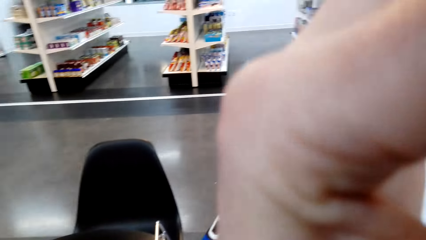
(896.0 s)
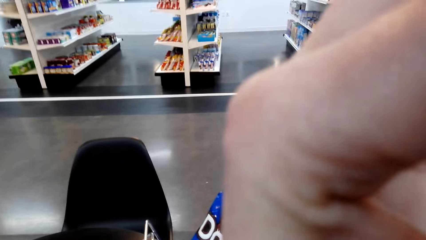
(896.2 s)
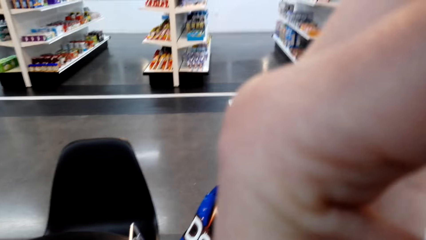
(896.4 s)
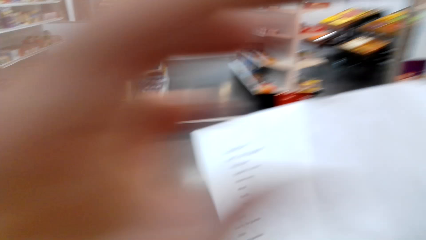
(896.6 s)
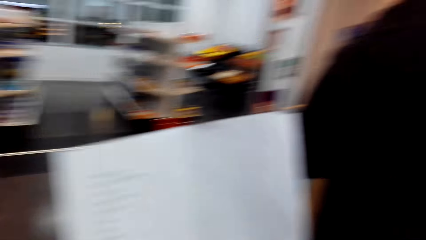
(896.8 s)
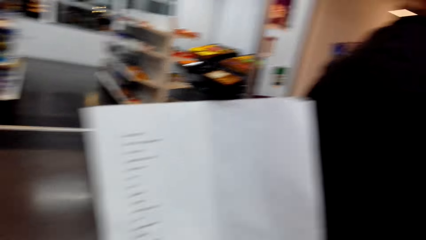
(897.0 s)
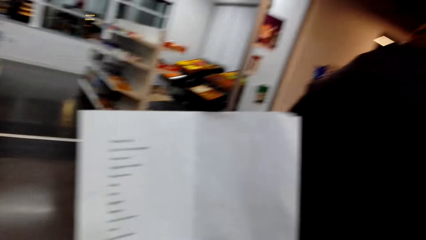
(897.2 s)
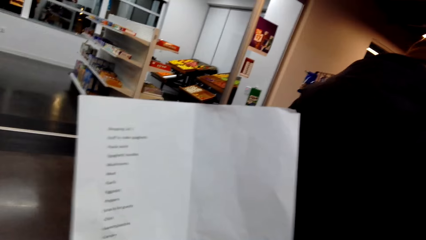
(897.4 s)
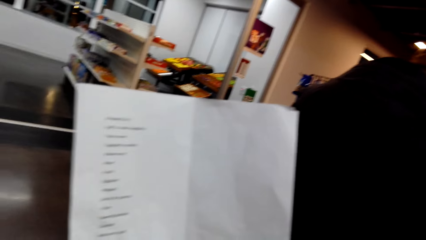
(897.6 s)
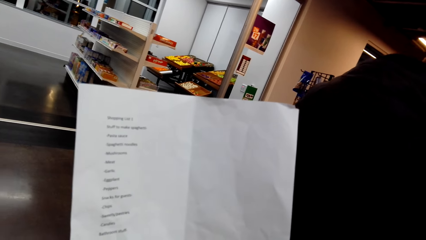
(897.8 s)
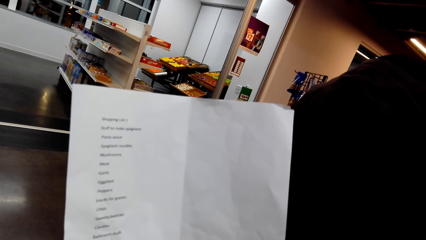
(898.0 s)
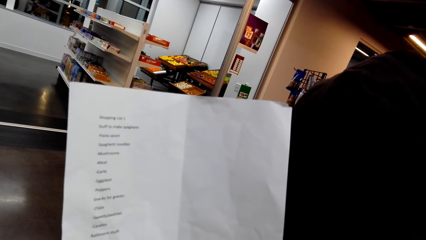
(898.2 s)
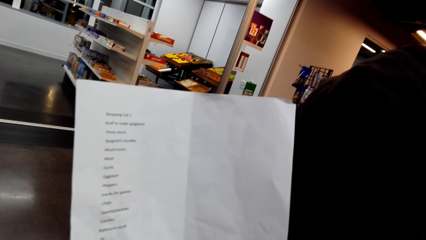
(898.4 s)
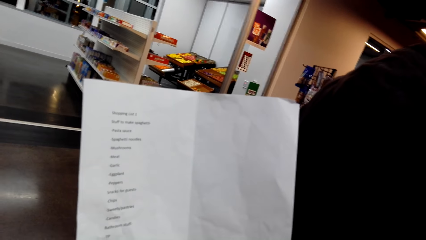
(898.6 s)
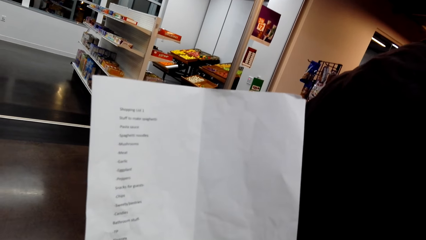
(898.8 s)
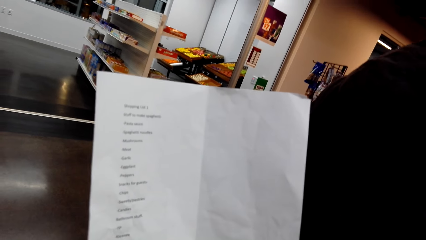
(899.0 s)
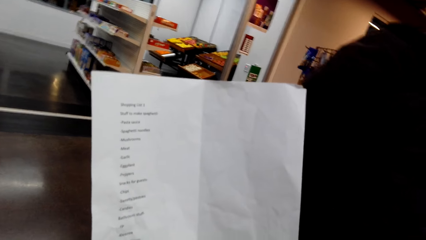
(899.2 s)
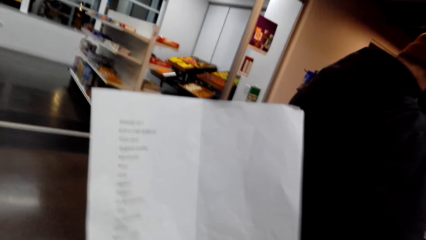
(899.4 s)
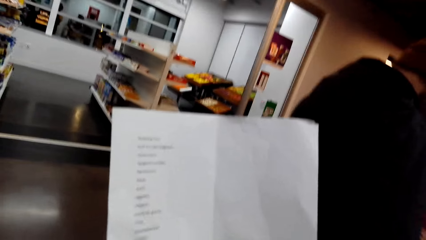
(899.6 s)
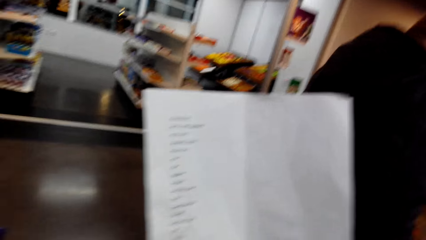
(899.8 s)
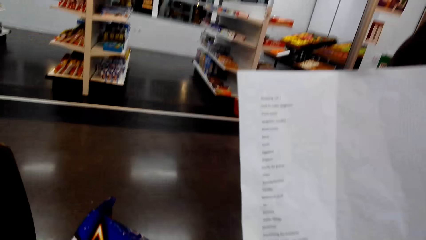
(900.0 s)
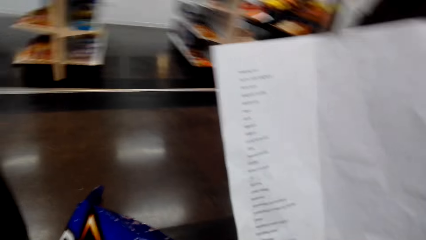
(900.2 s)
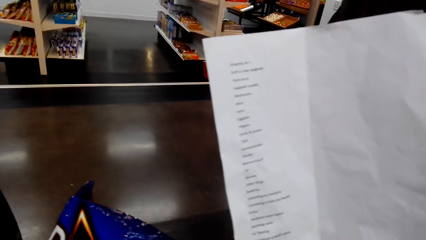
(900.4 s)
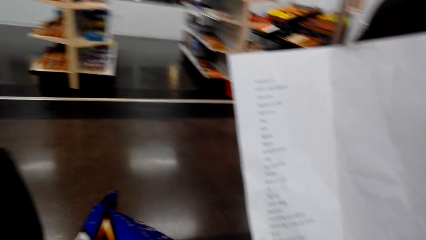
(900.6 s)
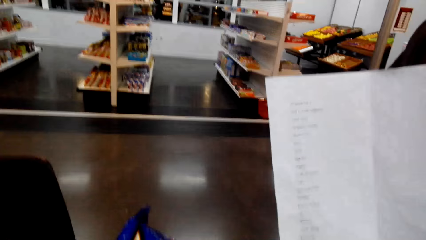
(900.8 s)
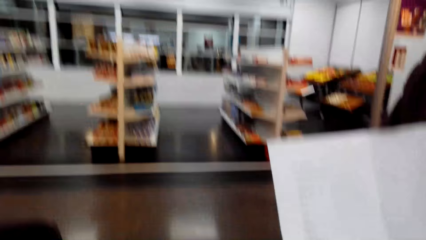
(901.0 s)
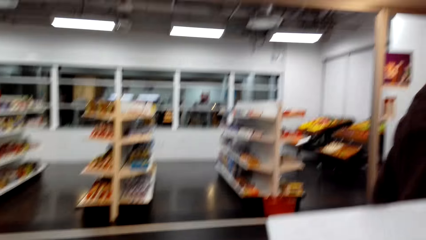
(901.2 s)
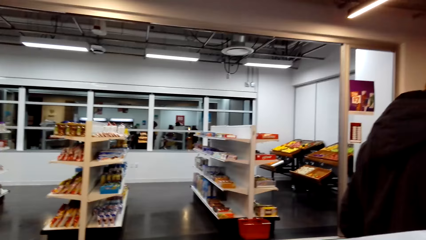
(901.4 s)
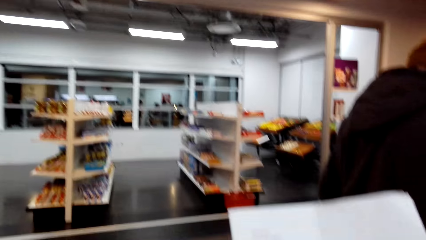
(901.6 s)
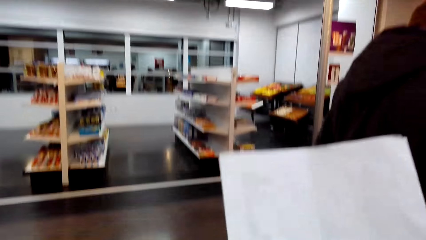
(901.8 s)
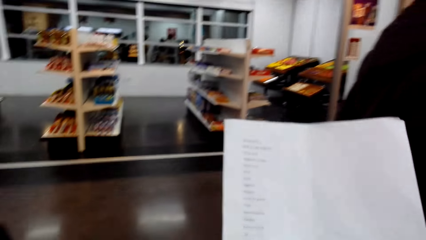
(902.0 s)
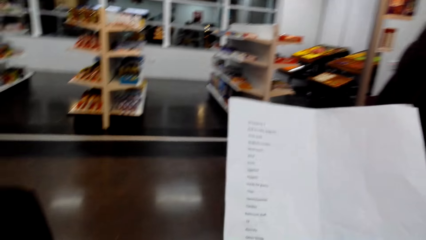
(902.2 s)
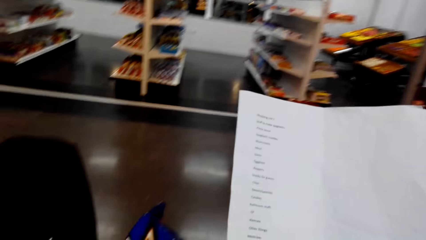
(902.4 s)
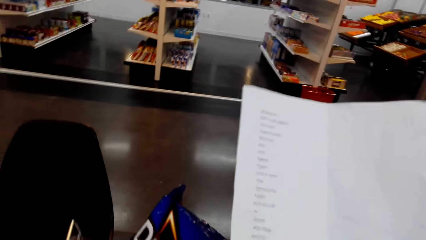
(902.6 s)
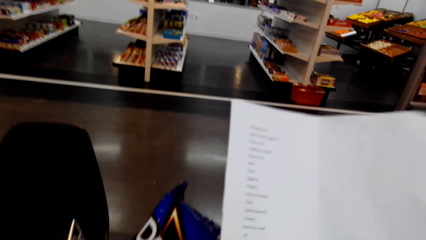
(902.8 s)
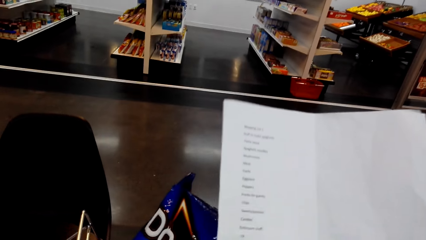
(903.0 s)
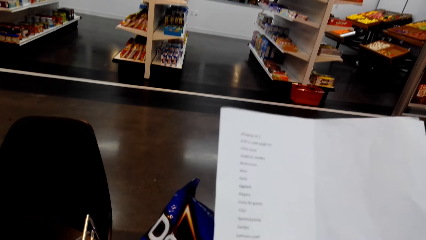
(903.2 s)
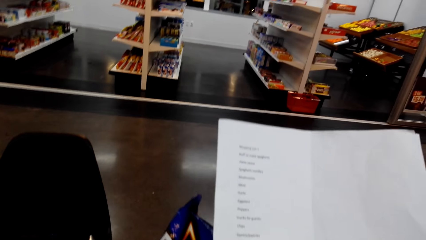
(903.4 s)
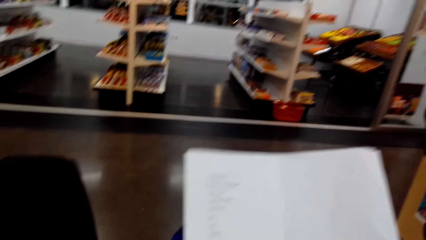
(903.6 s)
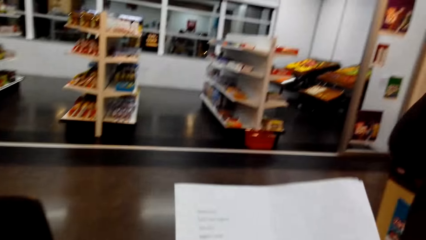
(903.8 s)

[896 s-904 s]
The camera wearer reads the shopping list.

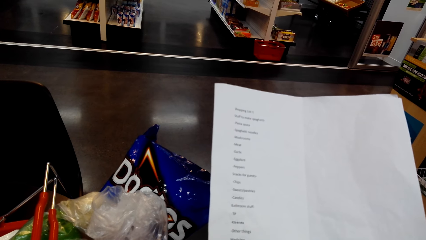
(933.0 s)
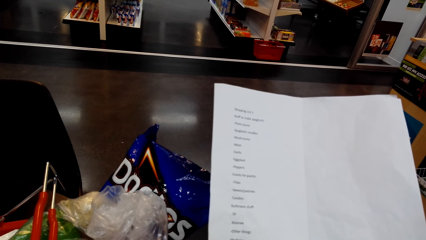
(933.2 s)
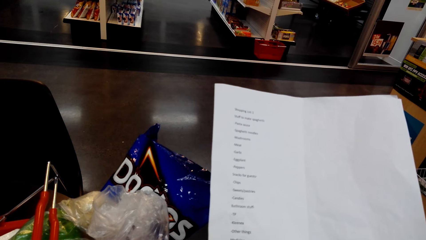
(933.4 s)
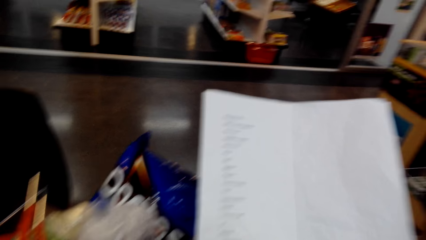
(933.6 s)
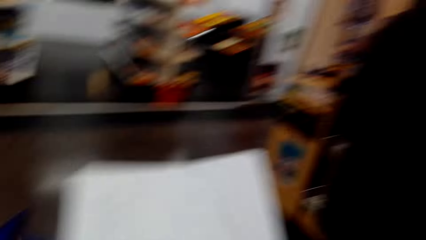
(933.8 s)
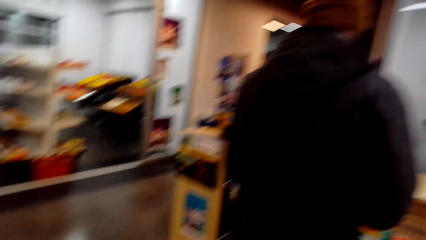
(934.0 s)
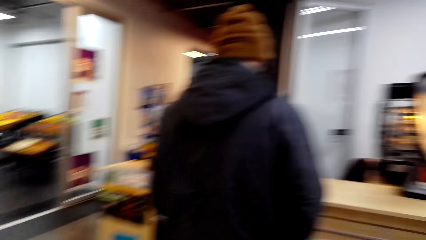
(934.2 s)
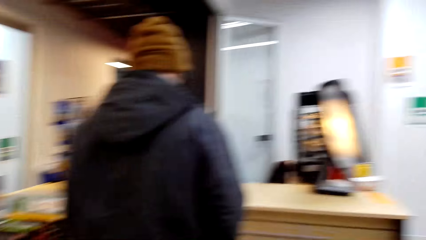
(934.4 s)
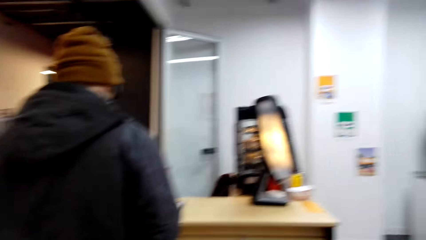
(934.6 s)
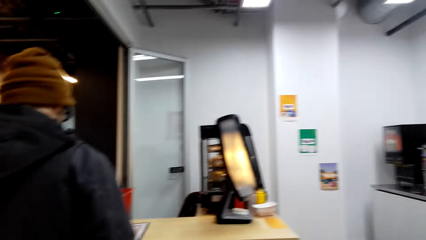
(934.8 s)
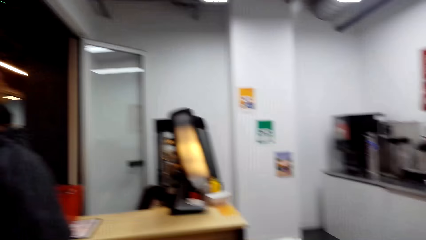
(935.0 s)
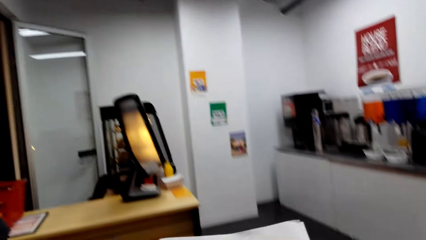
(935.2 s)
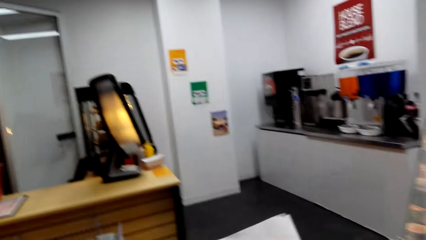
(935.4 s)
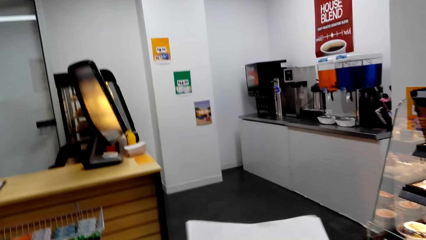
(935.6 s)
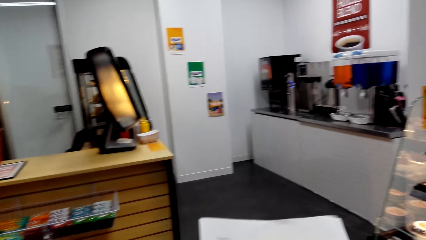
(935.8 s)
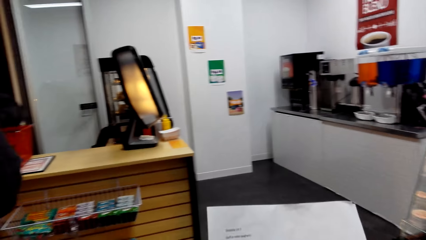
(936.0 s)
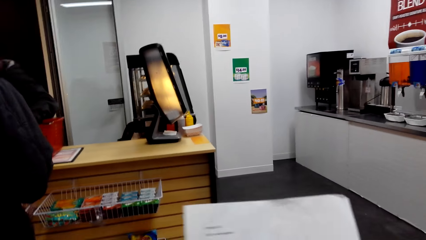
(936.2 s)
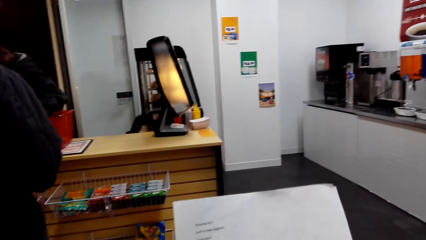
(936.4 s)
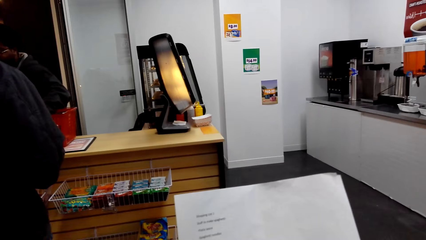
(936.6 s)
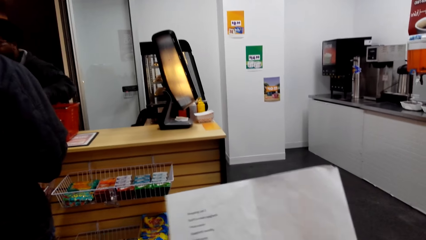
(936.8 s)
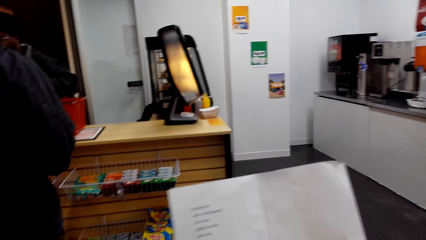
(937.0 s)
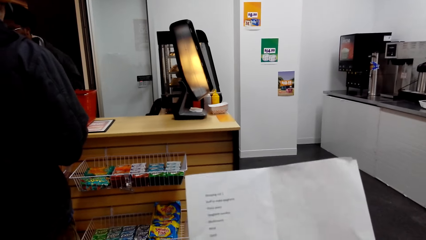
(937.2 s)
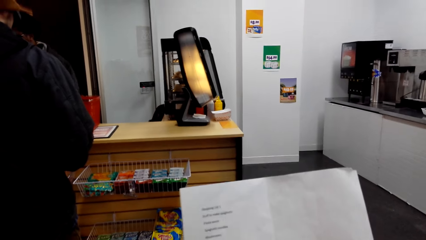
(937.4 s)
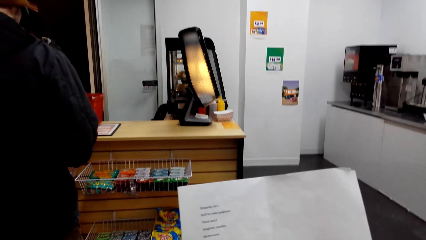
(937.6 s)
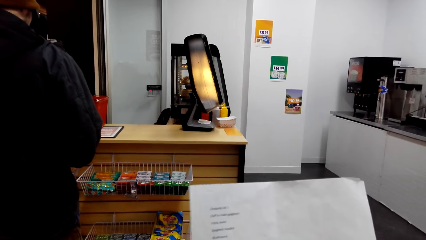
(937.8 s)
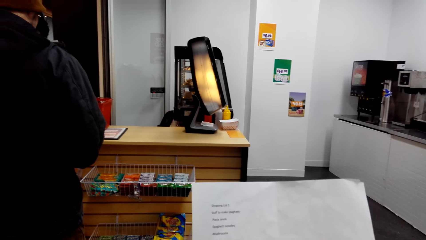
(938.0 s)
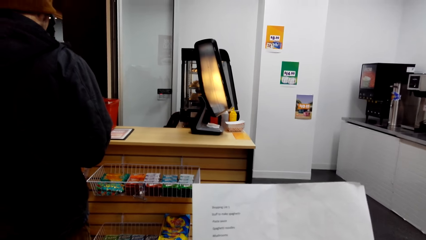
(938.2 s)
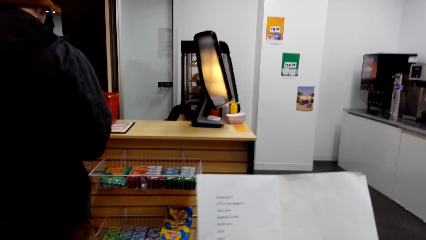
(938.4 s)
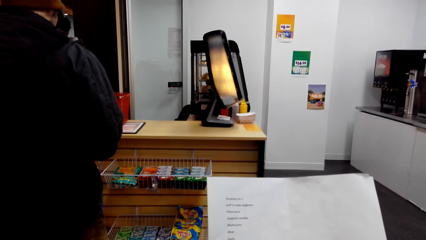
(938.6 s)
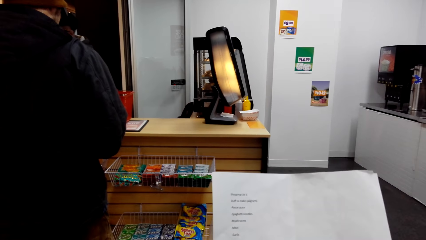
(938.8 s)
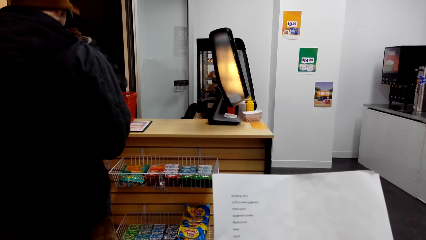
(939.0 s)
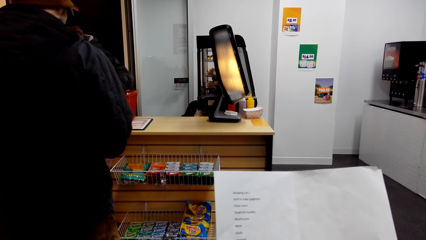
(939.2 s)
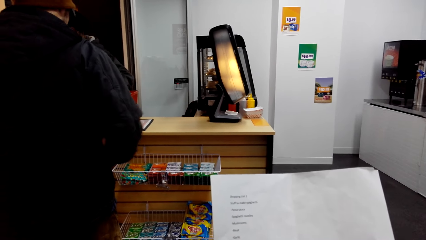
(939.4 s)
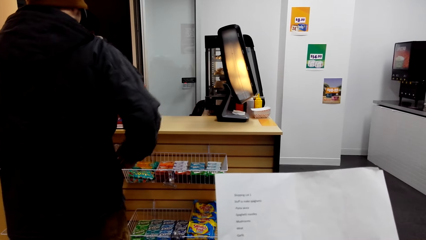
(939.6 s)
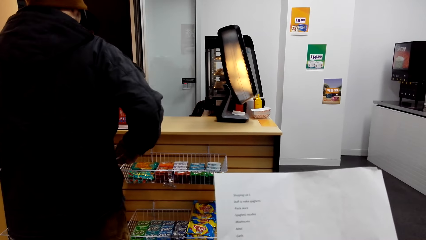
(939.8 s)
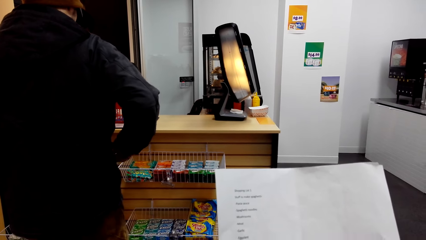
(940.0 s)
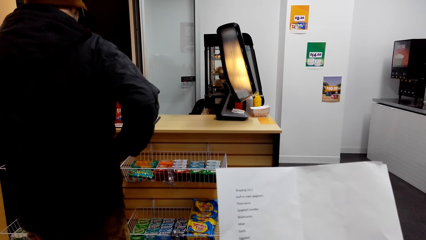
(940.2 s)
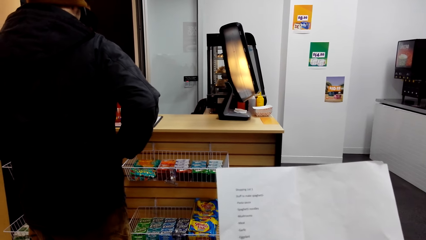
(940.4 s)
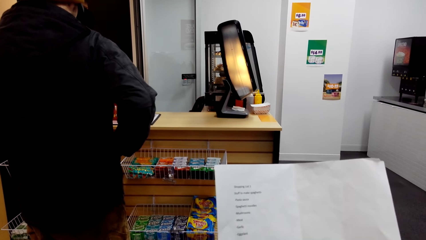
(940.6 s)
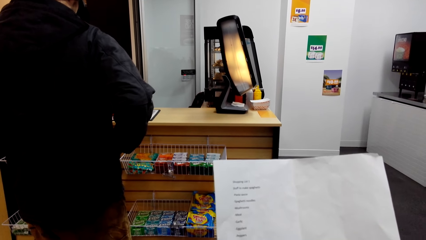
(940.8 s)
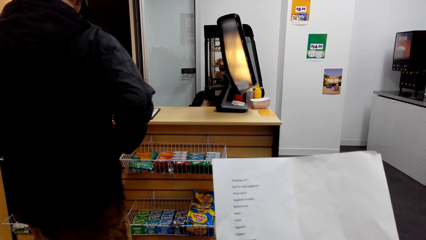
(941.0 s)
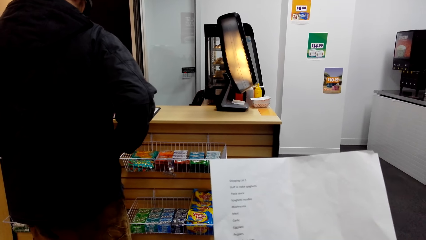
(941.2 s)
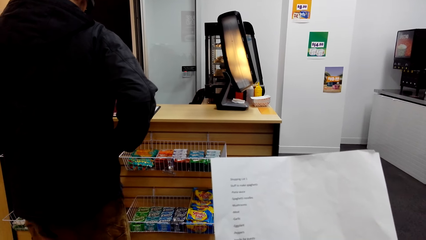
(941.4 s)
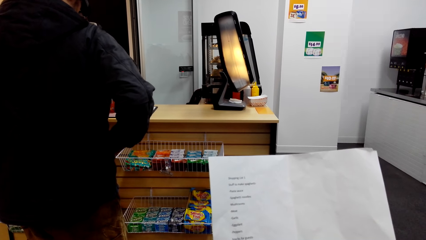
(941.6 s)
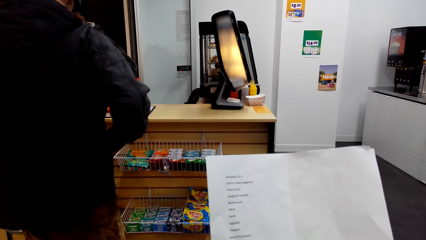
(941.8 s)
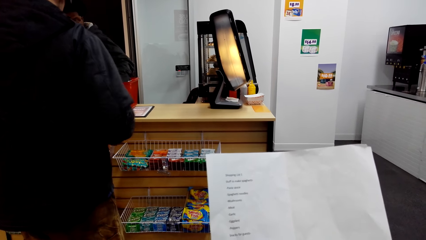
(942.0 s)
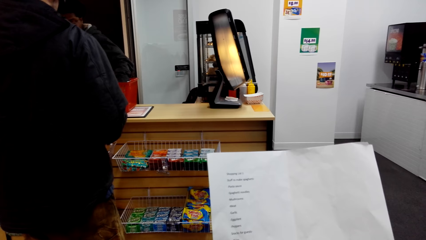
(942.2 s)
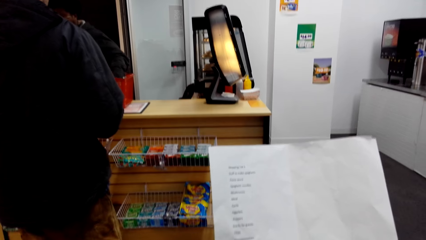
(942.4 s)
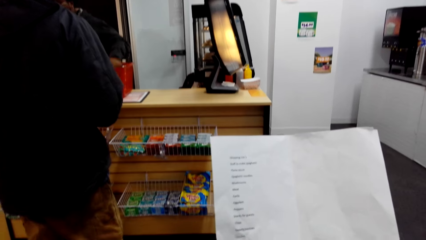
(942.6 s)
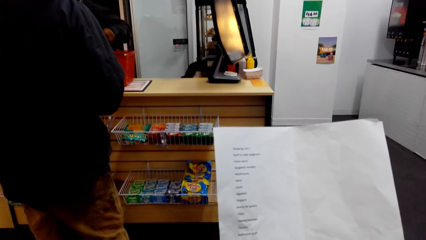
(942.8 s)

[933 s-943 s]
The camera wearer looks around. They look at the piece of paper.
